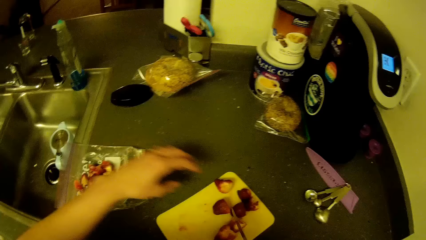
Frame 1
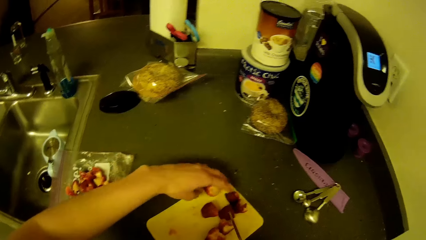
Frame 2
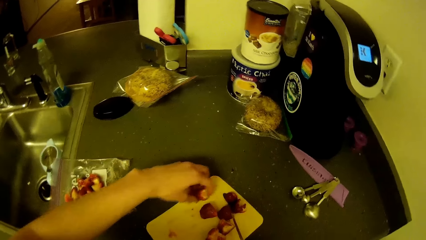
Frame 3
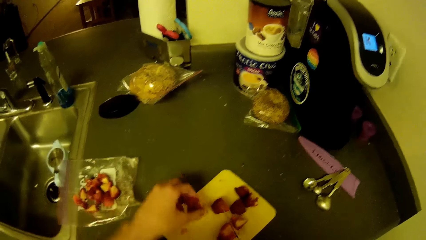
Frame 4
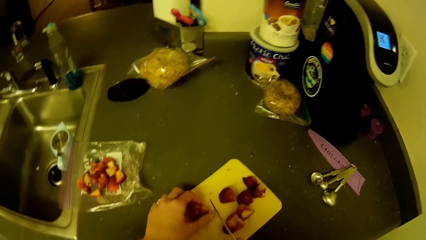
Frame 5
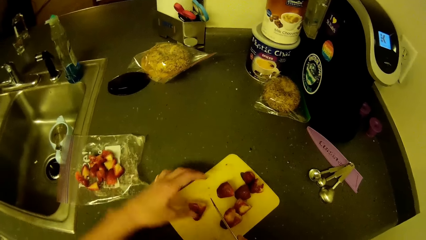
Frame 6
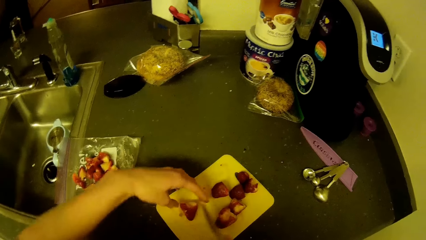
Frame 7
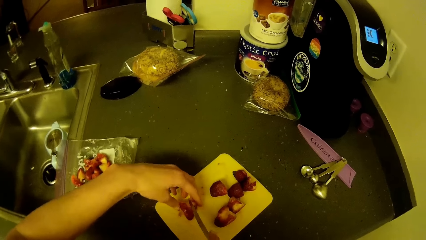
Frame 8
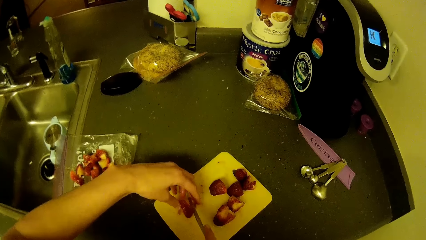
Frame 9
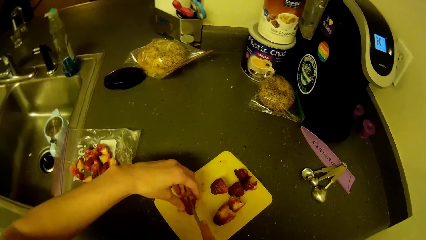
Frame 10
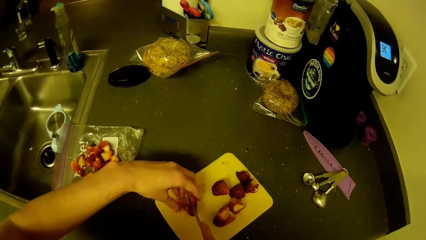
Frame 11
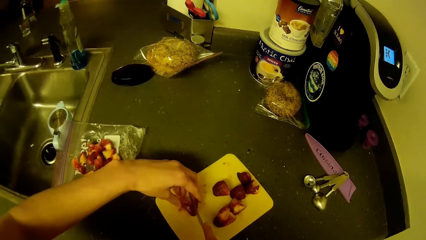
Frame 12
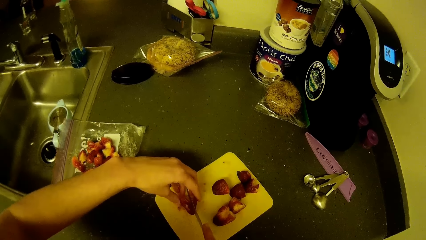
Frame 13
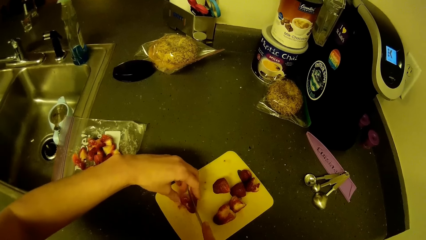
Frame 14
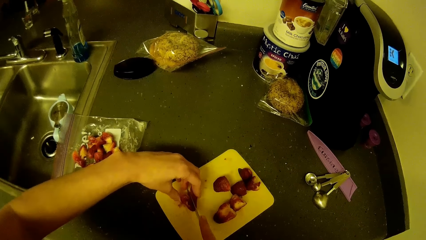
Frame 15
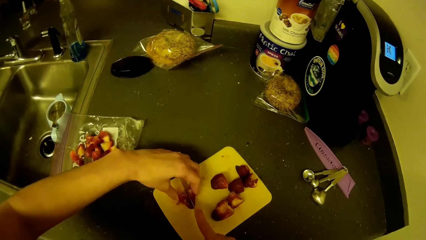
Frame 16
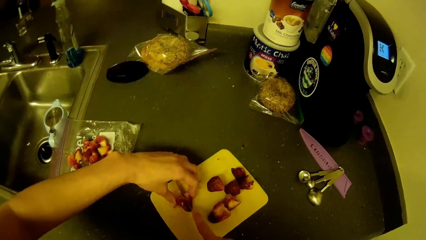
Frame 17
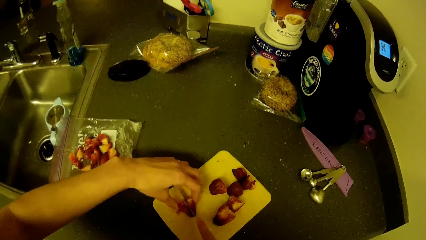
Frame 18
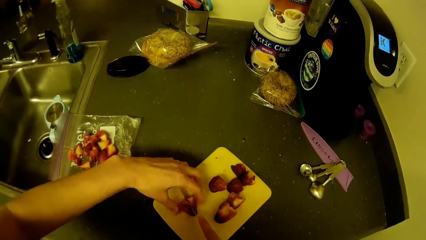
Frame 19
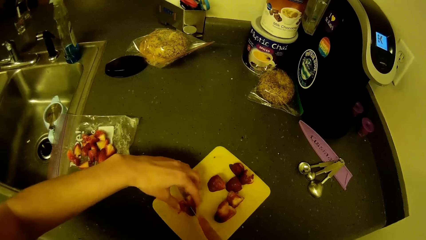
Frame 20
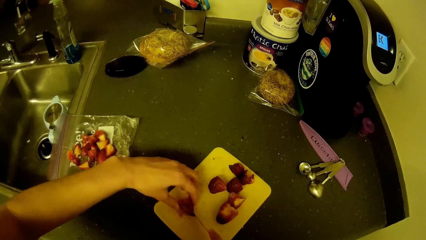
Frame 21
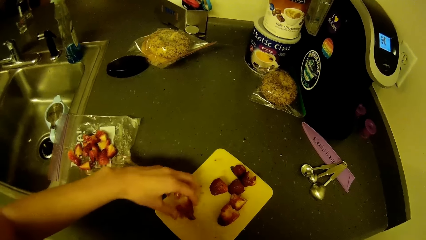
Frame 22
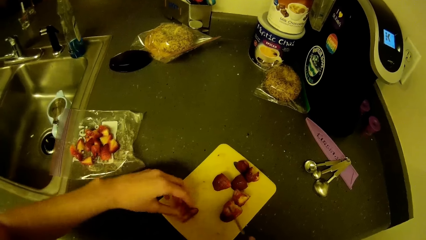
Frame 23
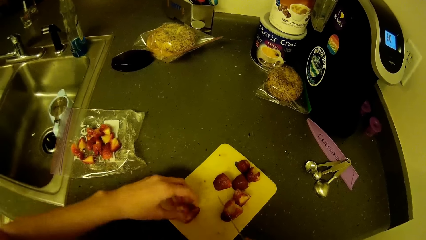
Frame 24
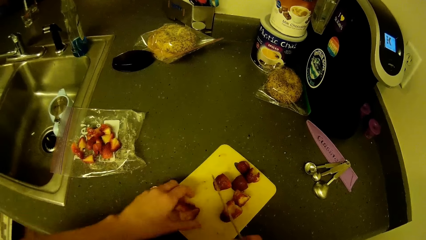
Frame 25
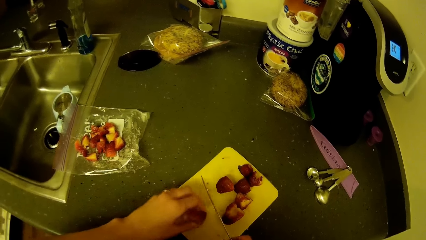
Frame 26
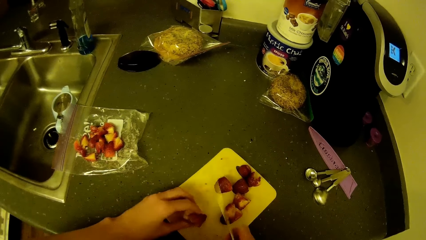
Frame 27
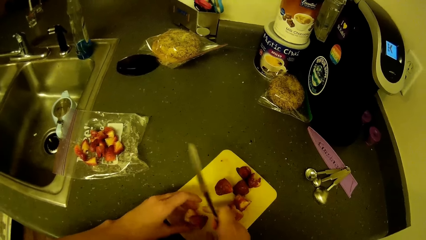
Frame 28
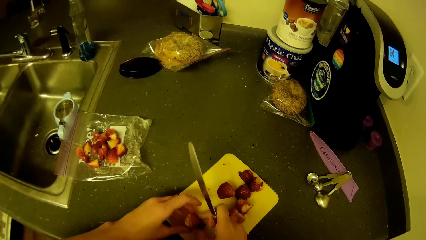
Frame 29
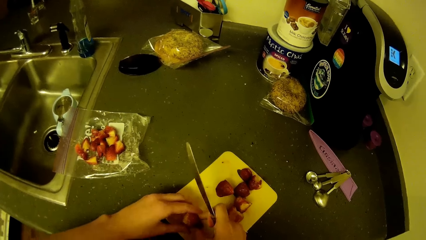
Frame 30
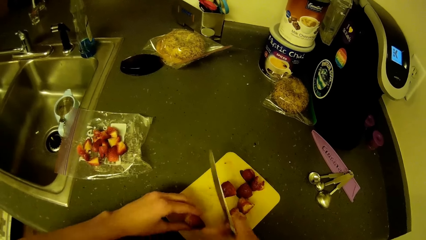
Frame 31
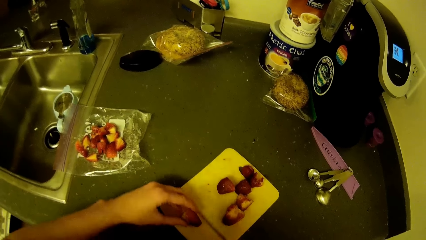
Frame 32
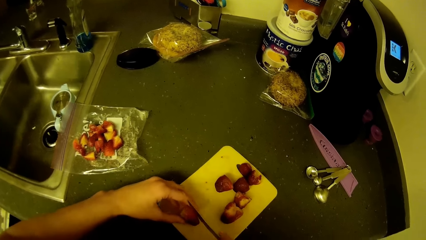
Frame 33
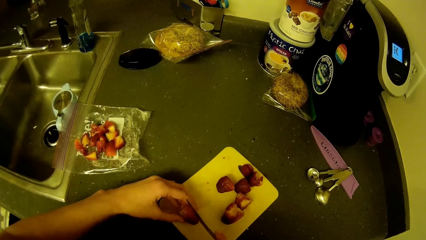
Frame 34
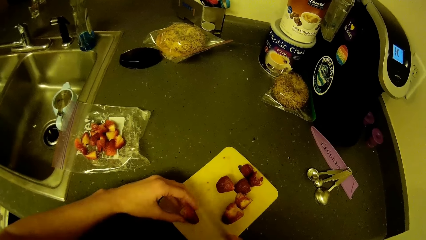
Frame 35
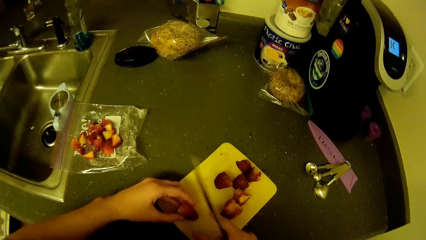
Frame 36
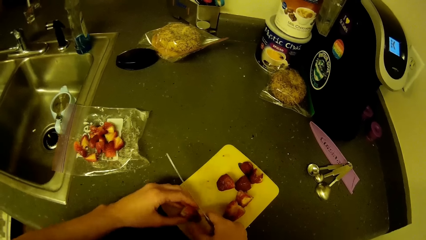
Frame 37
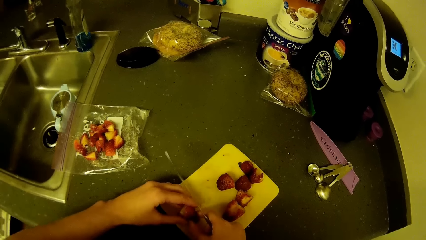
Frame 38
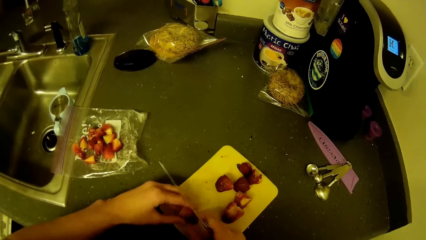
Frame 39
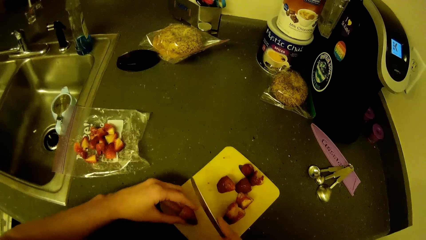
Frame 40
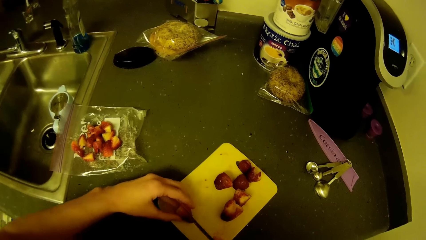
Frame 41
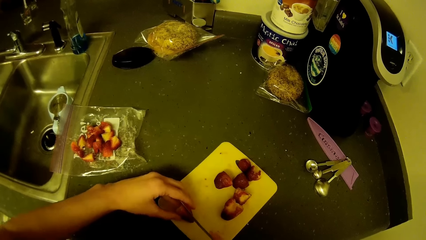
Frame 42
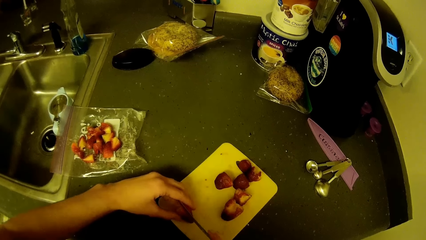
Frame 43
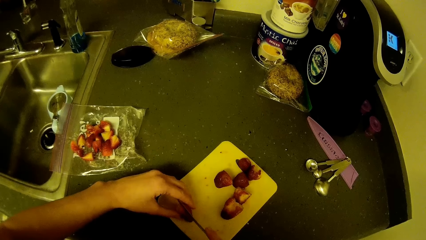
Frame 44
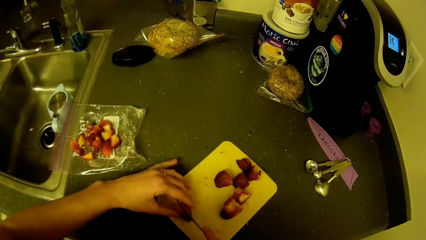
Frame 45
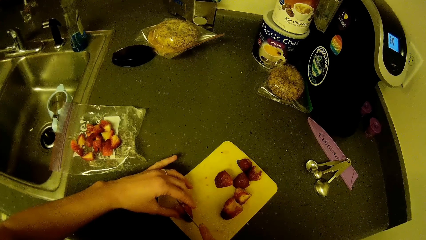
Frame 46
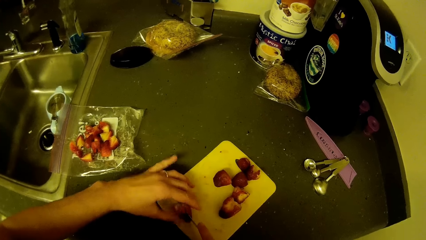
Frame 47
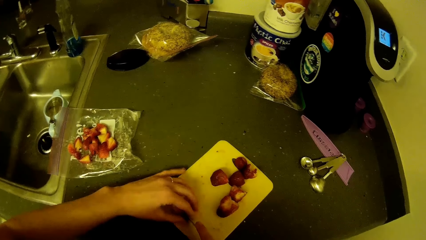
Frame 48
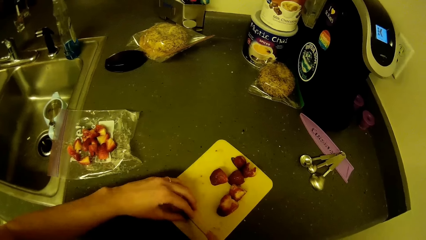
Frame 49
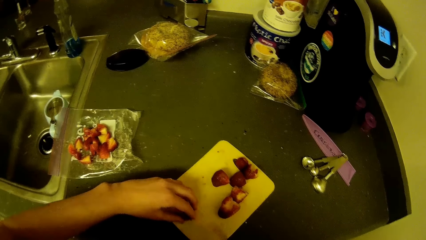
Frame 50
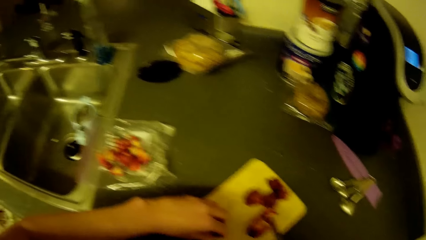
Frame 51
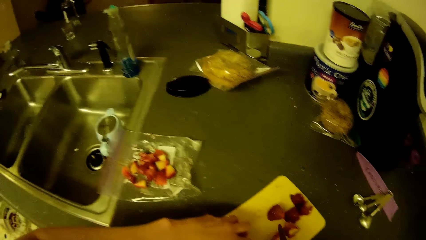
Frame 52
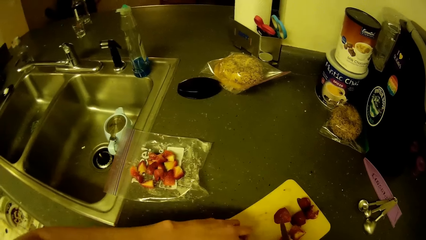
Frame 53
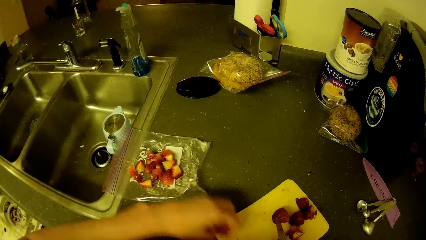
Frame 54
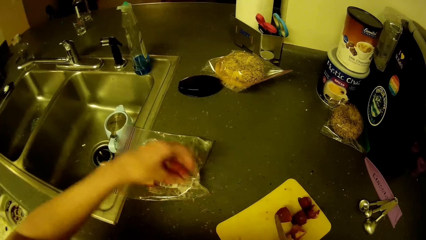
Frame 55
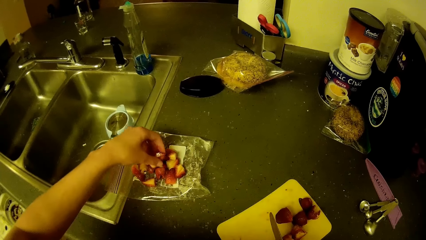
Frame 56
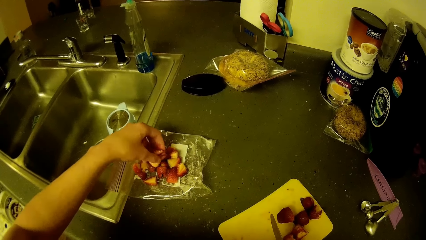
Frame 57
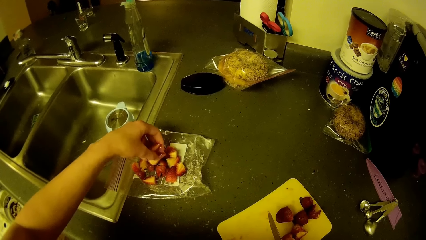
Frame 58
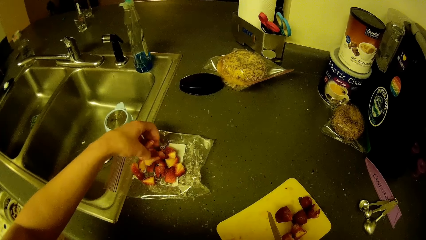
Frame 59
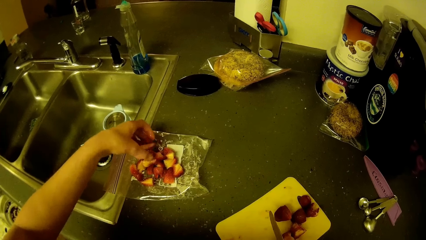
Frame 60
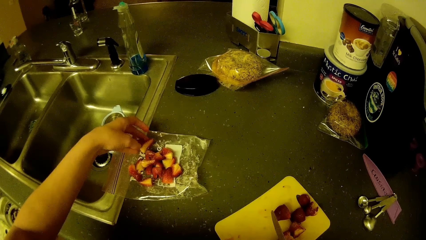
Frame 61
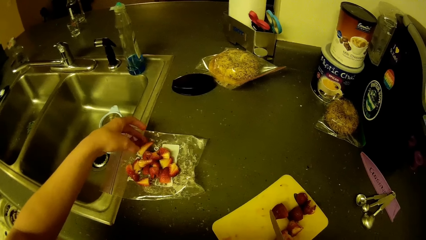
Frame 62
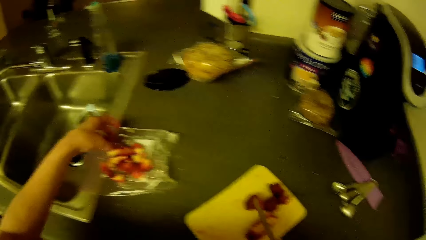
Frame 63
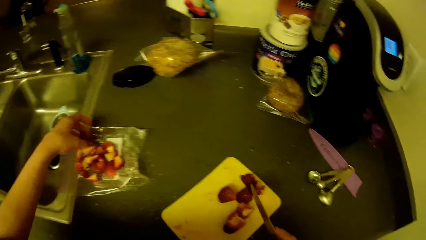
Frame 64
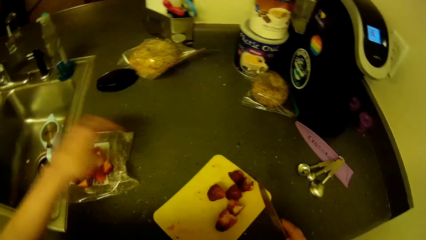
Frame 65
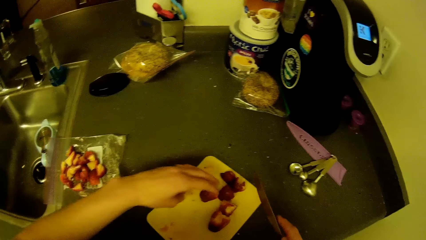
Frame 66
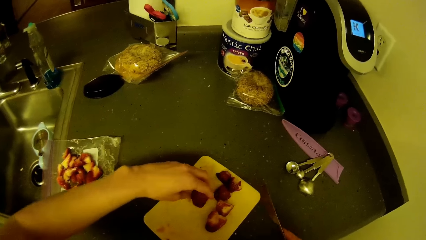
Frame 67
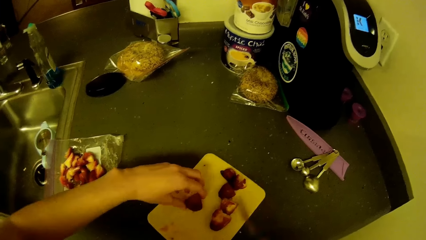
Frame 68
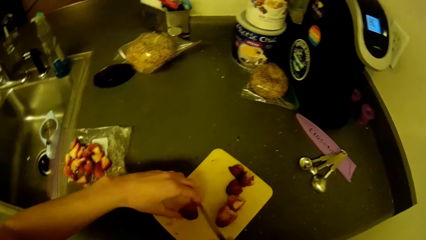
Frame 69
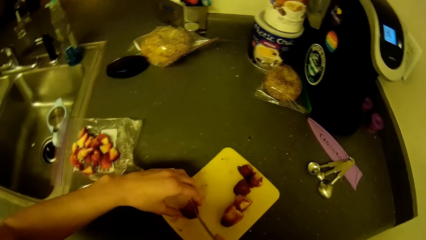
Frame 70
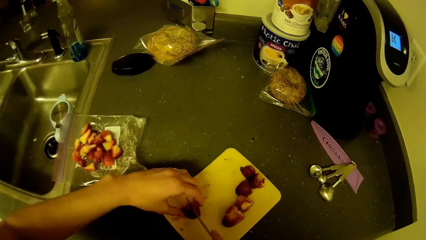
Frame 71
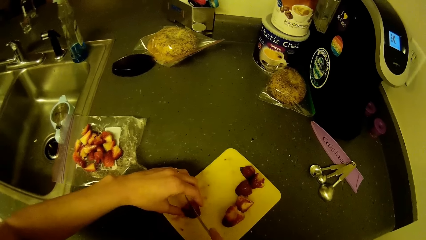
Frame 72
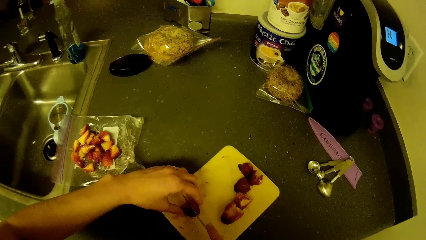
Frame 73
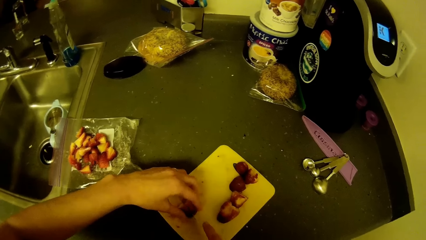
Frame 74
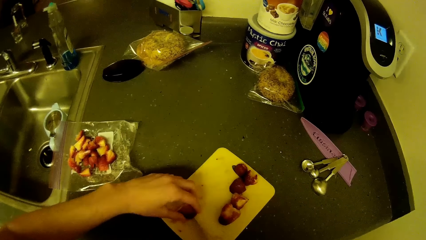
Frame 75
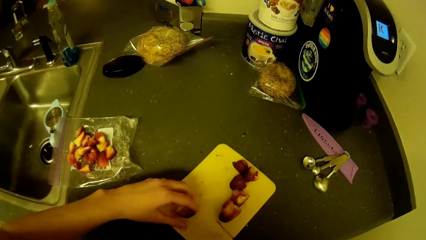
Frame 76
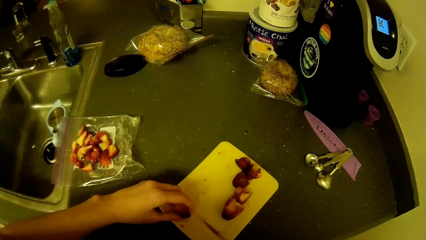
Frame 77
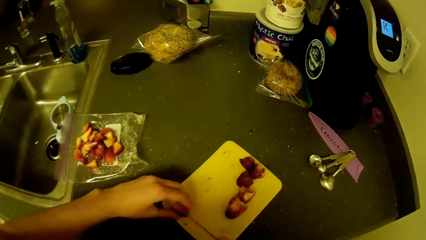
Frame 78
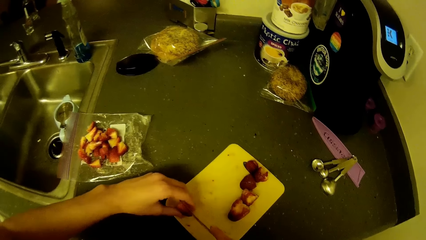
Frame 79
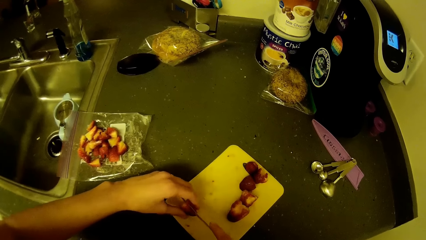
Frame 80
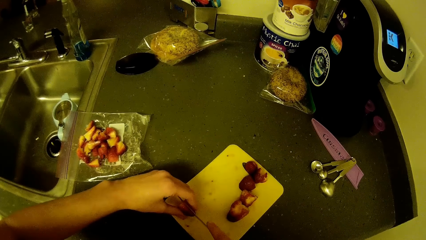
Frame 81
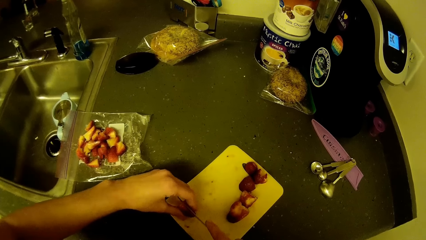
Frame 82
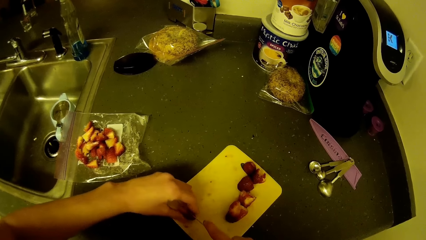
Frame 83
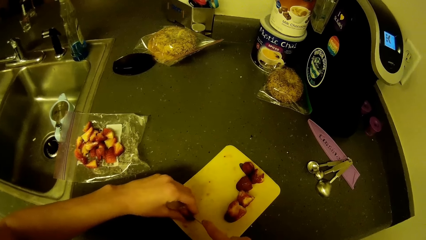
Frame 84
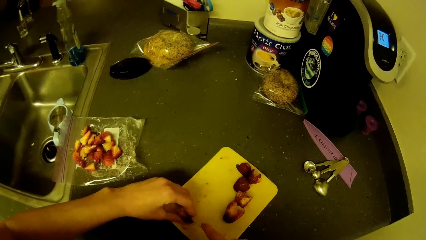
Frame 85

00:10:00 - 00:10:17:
The camera wearer selects a piece of berry or strawberry from the cutting board with her left hand. She moves the strawberry. She slices the berry on the cutting board with the knife in her right hand. She drops the slices of berry on the plastic zip bag with her left hand. She selects a piece of berry from the cutting board with her left hand. She moves the strawberry. She slices the berry on the cutting board with the knife in her right hand.
